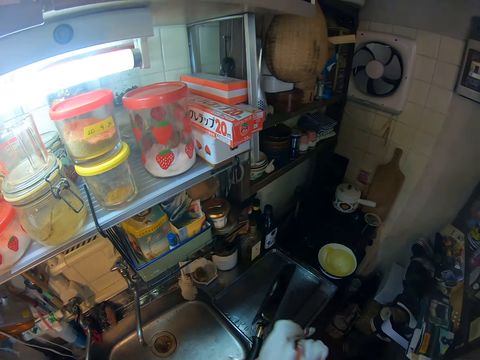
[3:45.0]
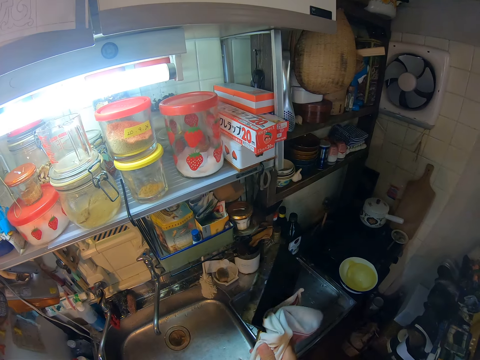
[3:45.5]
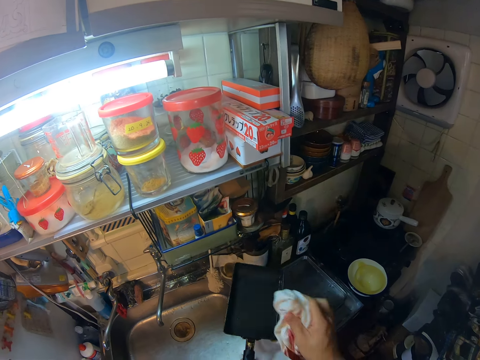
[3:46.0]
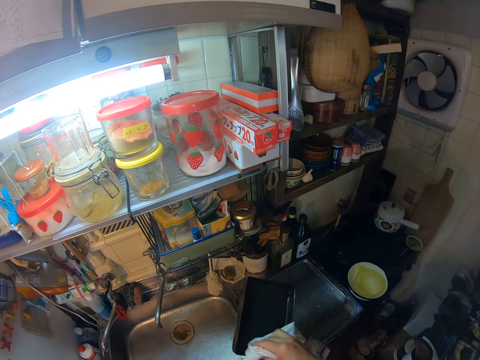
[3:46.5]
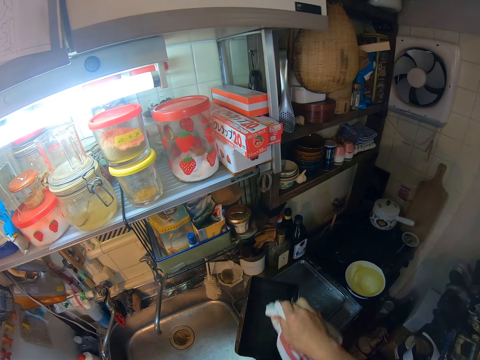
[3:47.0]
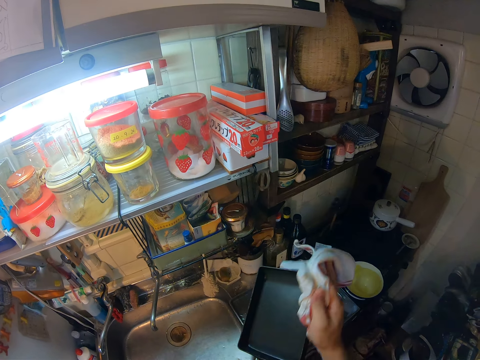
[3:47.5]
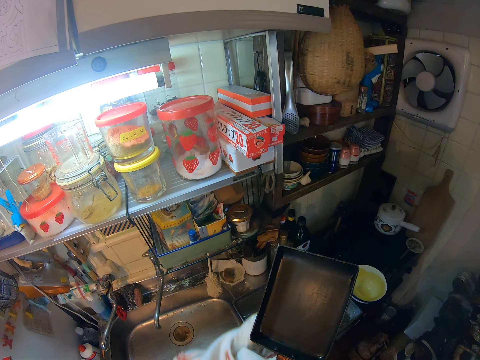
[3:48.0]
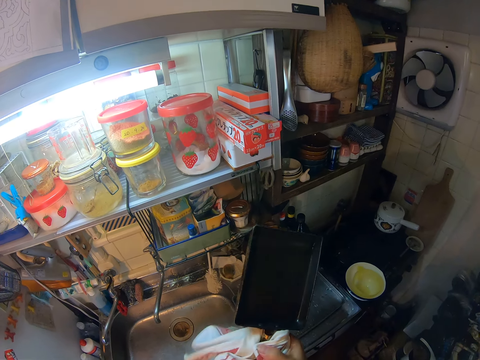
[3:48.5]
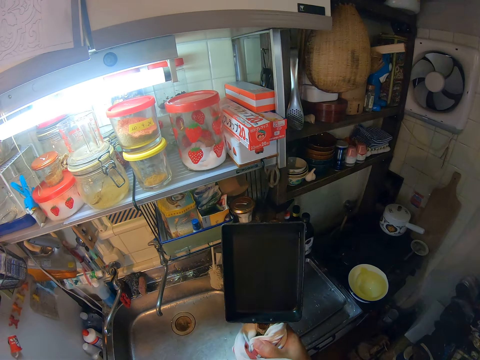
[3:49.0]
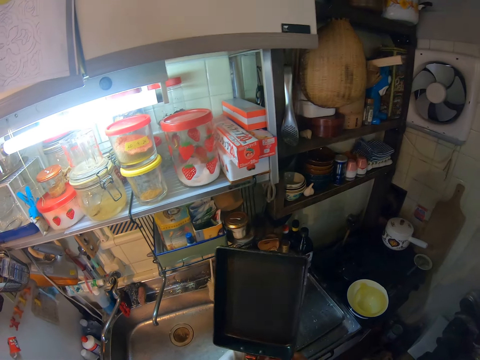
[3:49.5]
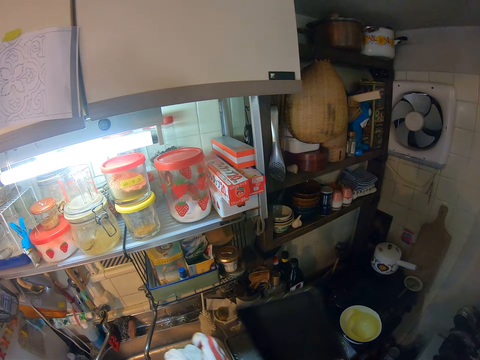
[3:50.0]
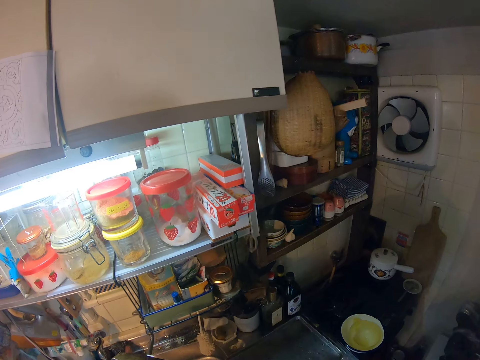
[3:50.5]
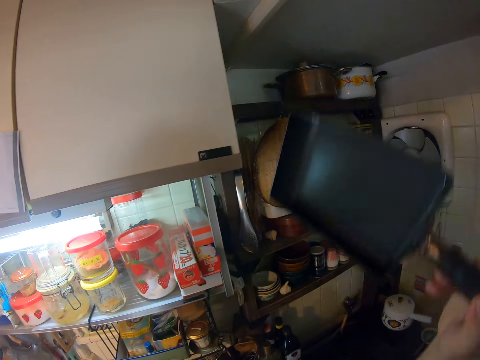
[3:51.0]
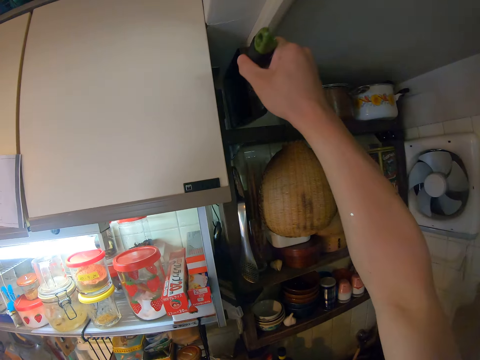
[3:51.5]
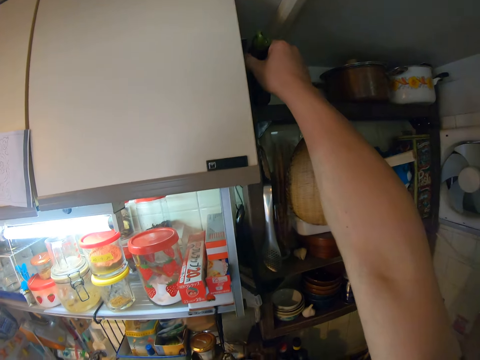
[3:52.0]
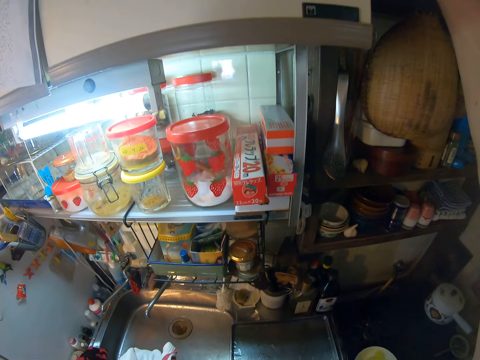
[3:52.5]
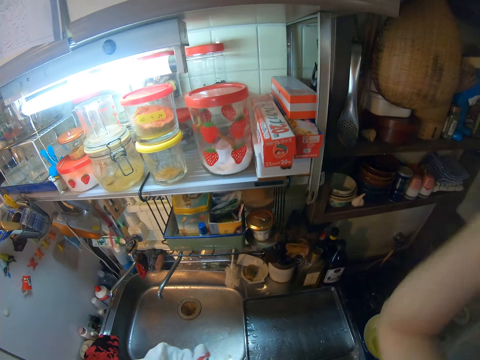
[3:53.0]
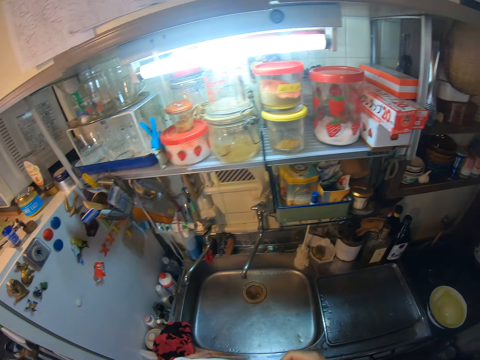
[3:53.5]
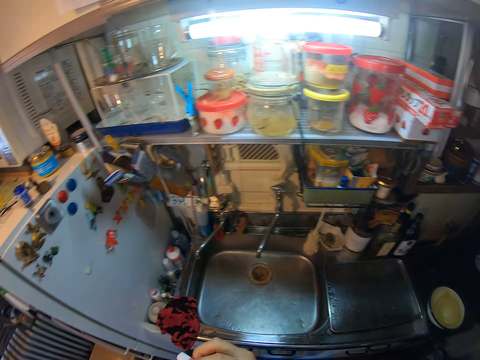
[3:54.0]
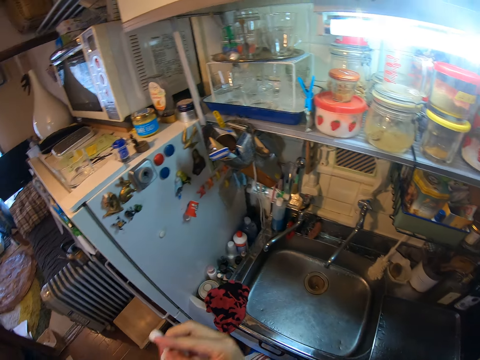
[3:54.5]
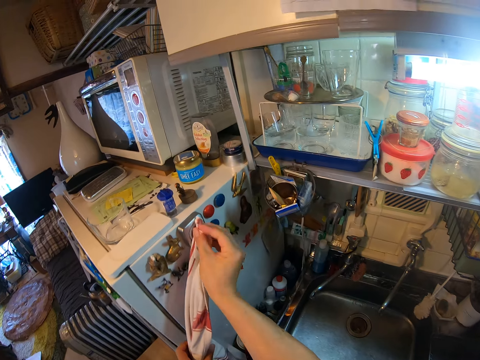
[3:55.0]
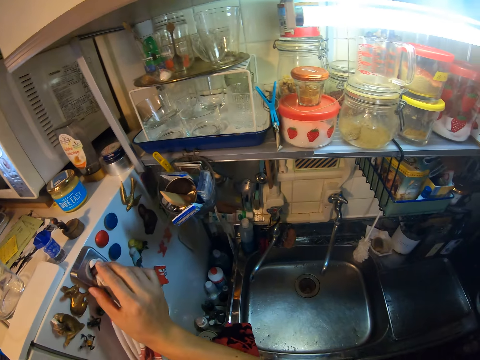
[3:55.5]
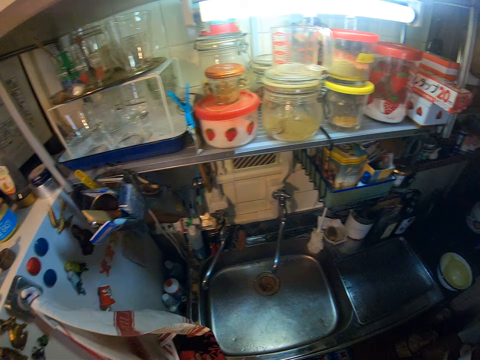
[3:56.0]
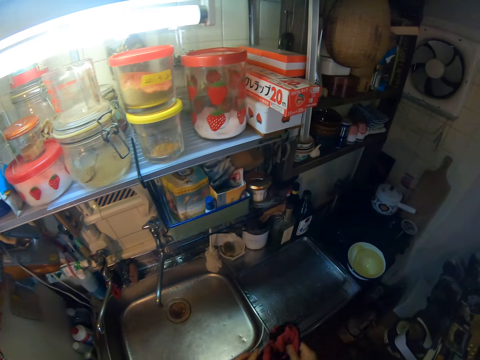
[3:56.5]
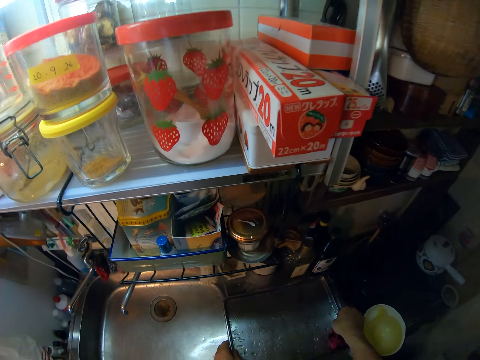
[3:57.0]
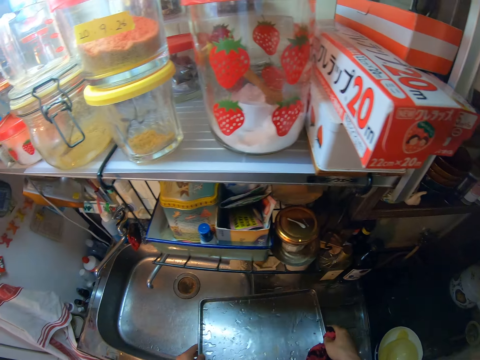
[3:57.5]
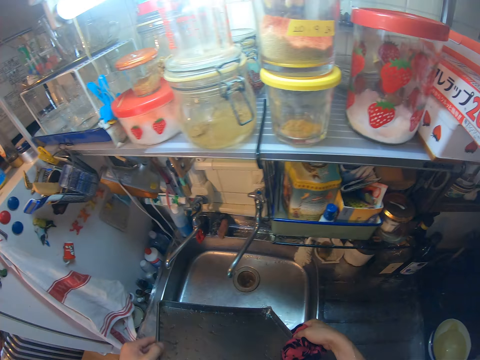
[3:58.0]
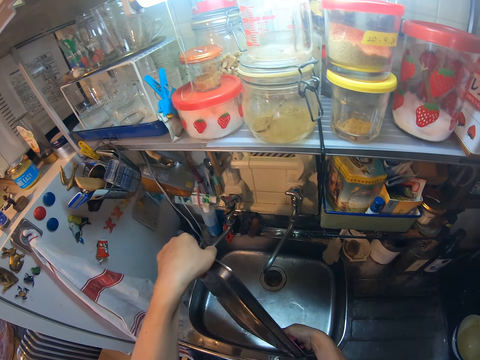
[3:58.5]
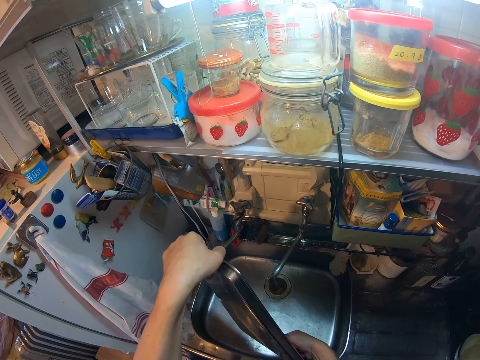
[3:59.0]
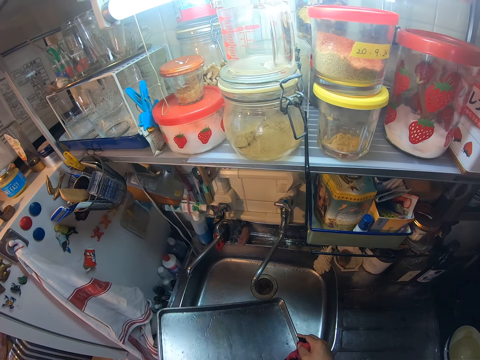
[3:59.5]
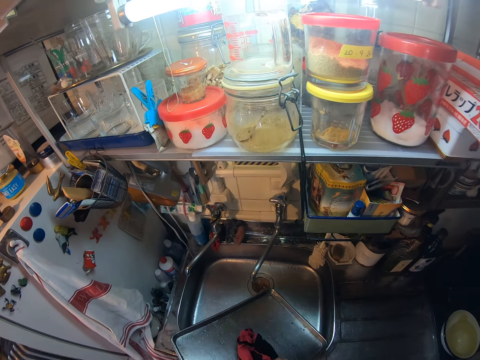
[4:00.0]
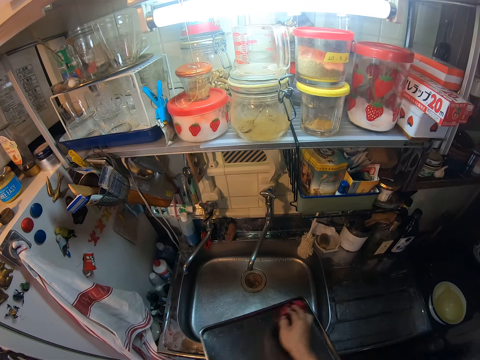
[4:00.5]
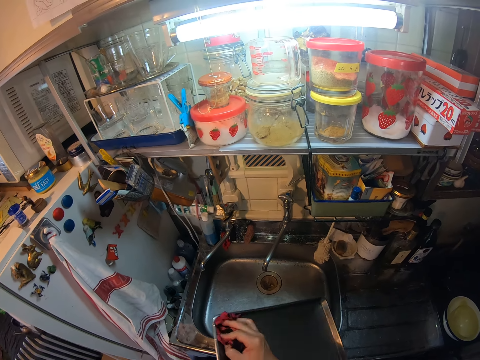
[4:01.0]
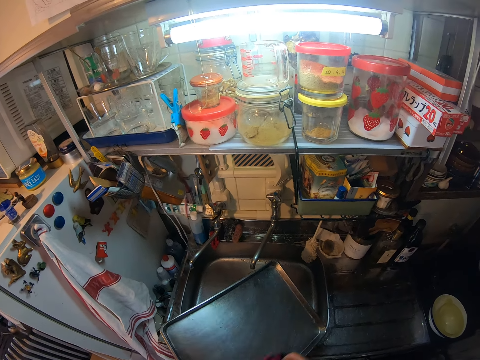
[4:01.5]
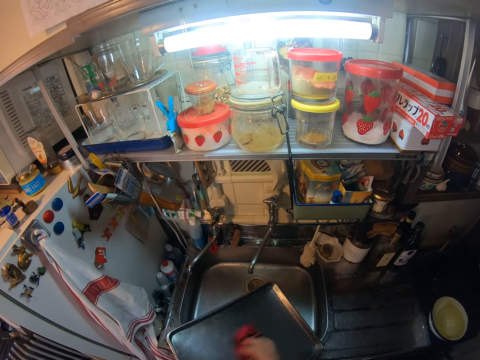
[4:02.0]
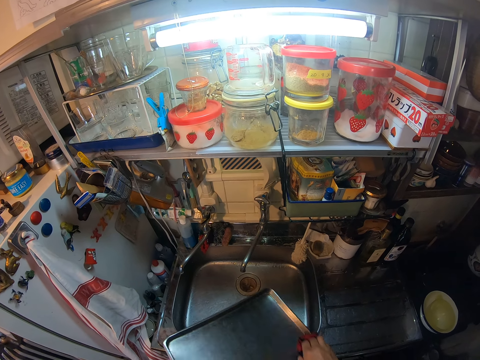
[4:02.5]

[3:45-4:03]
The camera wearer picks a pan. He cleans the frying pan with the napkin. He places the frying pan on a shelf with his right hand. He moves towards a fridge. He places the napkin in the hanger with his right hand. He makes a step in a kitchen. He picks the tray from the table with both his hands. He drains water. He cleans the tray with the napkin.

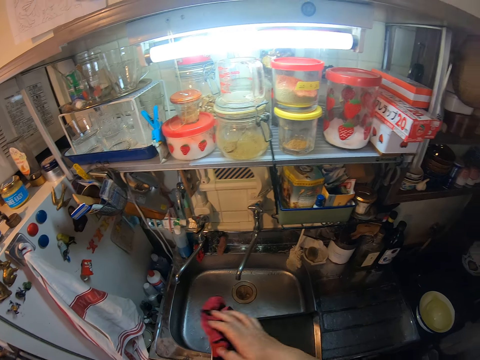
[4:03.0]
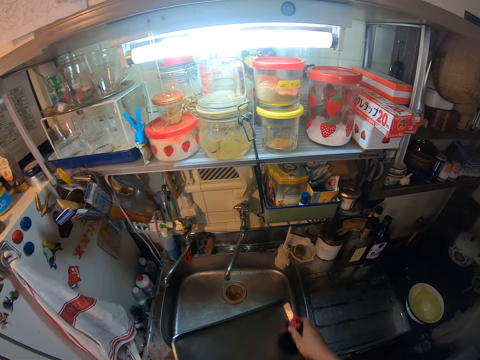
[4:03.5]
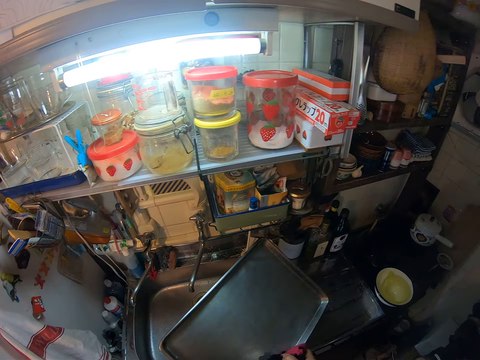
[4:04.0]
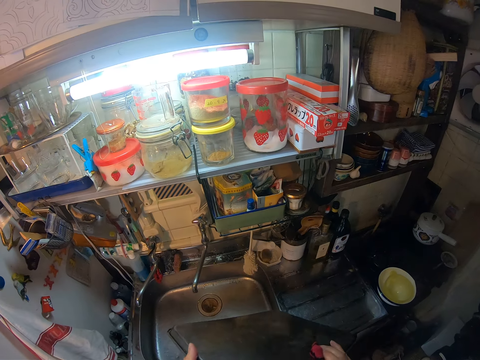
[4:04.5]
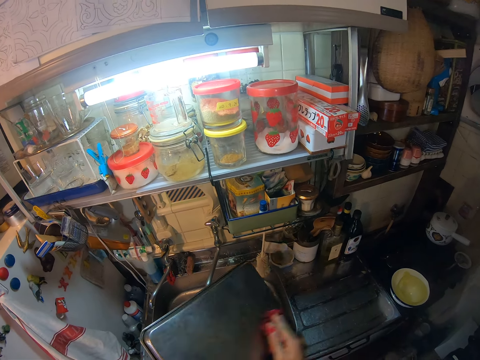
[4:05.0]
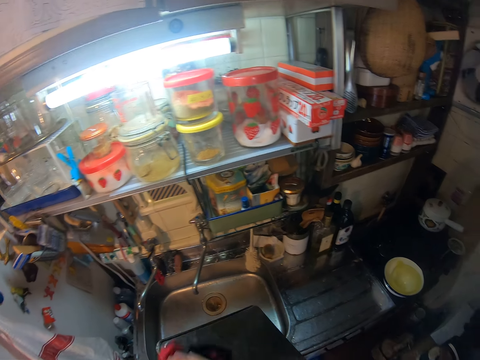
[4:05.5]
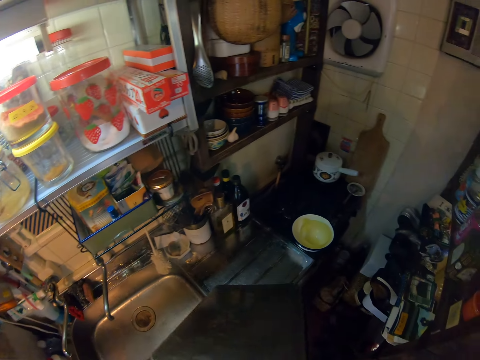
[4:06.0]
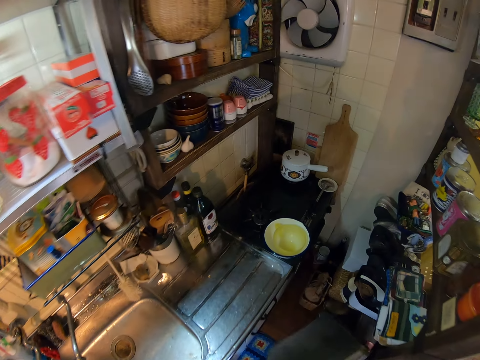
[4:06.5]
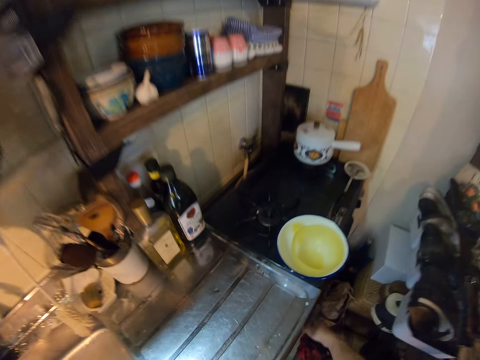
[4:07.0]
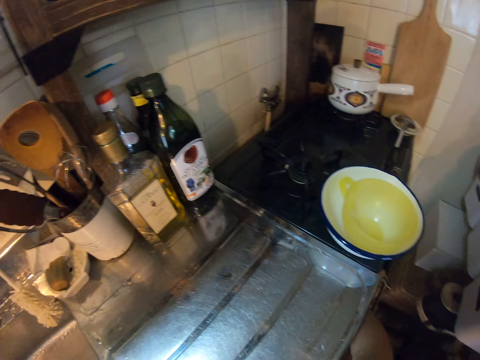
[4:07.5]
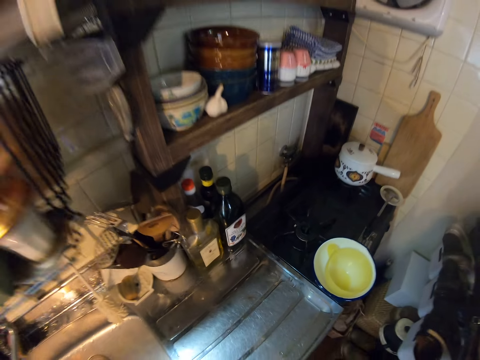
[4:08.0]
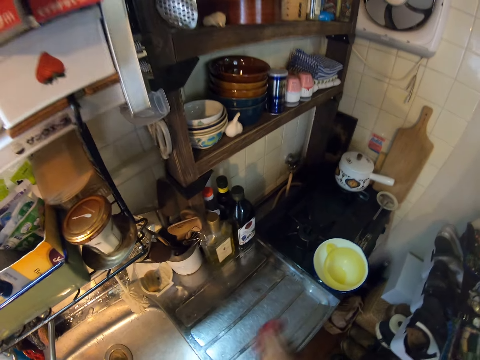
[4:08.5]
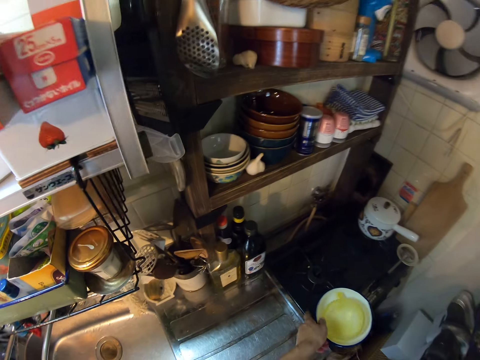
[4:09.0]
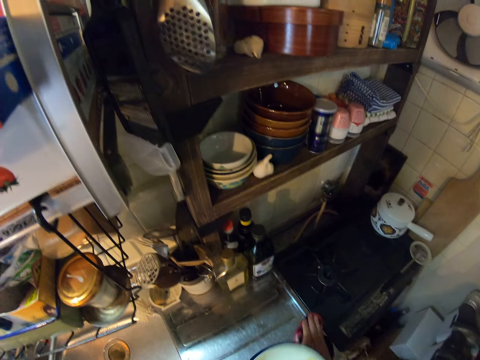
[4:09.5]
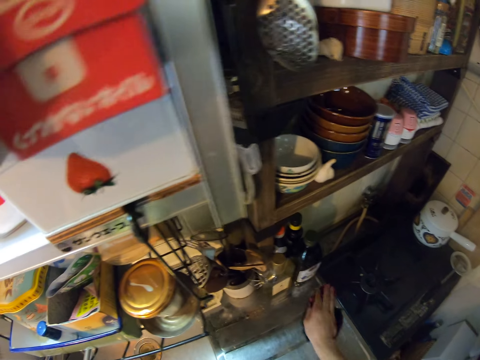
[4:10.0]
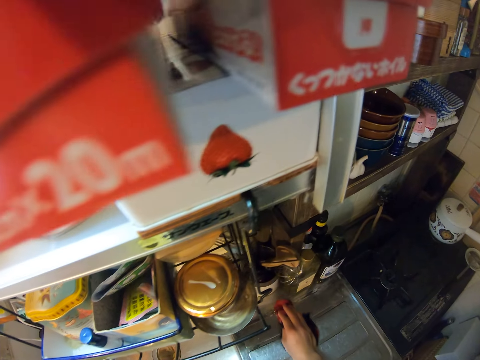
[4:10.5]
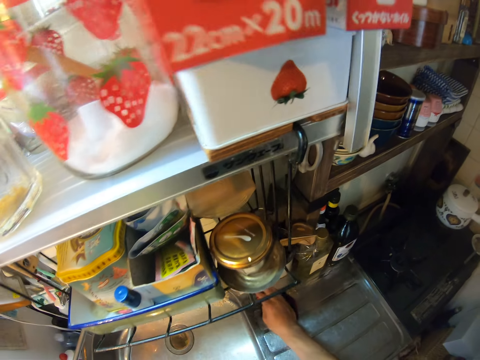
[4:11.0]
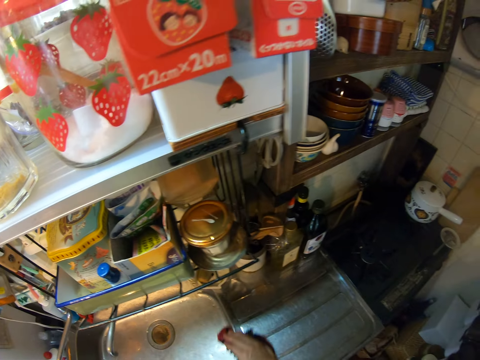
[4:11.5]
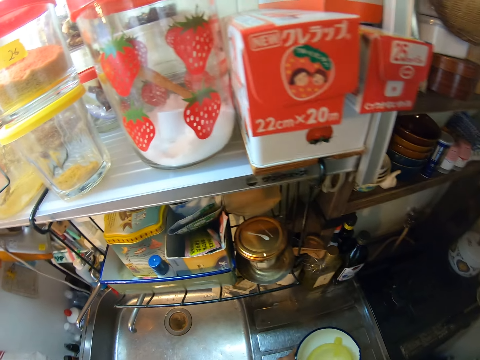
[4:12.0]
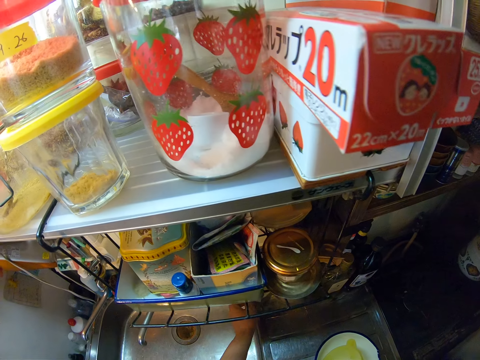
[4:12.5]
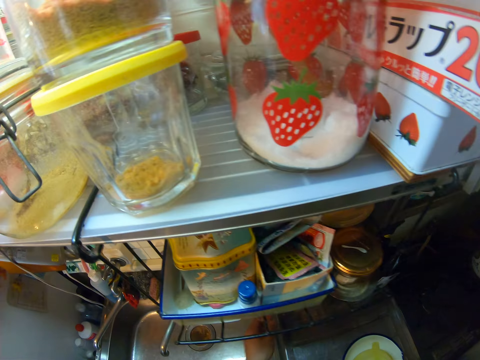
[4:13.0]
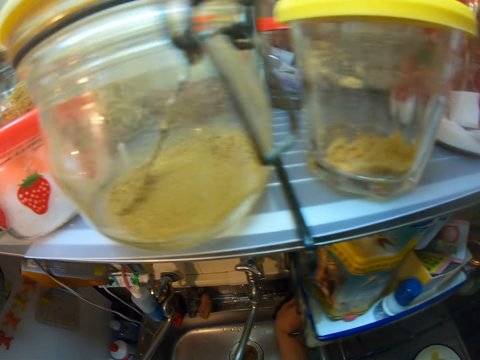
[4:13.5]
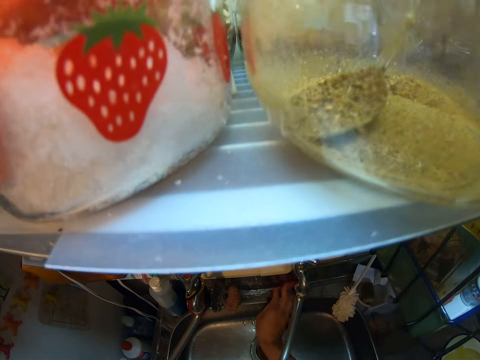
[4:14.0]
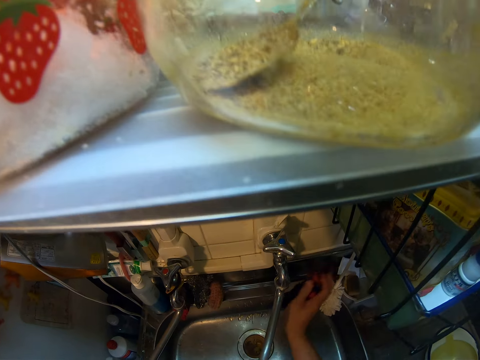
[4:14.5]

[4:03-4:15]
The camera wearer places the tray under the cooker with his right hand. He cleans the table with a cloth in his right hand. He picks a container from the cooker with his left hand. He dries the sink. He places the container on the cooker with his left hand. He dries the sink. He adjusts a brush on the basin with his left hand.
